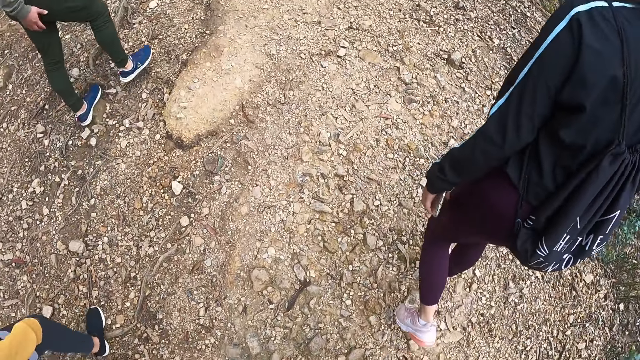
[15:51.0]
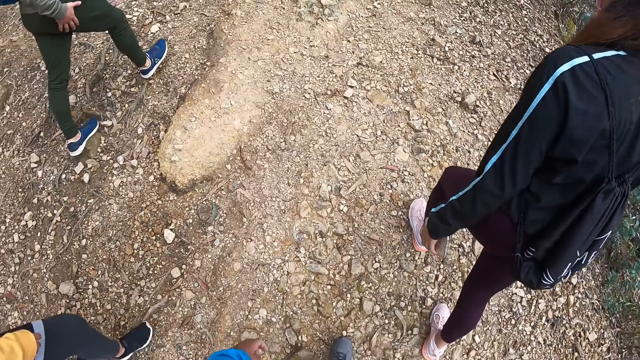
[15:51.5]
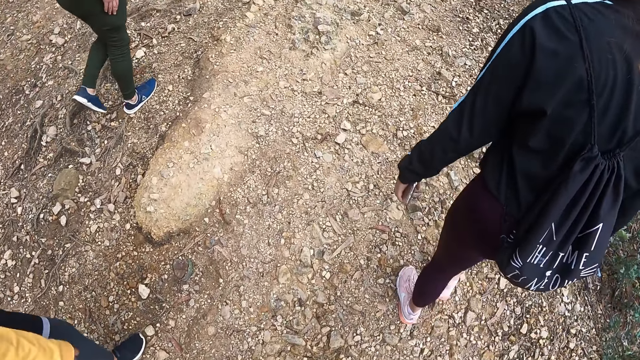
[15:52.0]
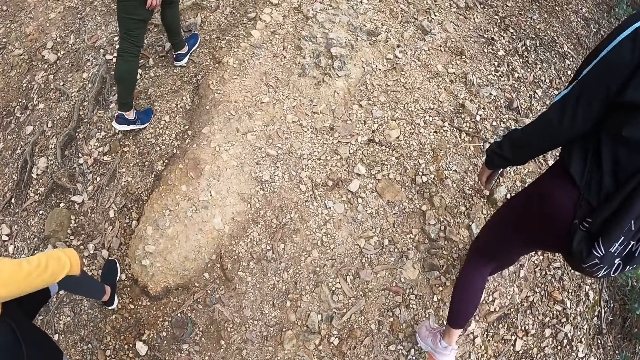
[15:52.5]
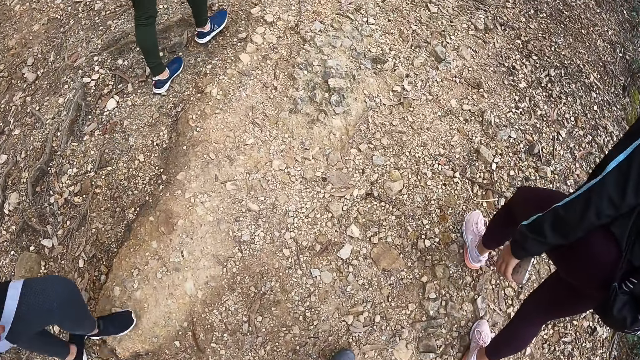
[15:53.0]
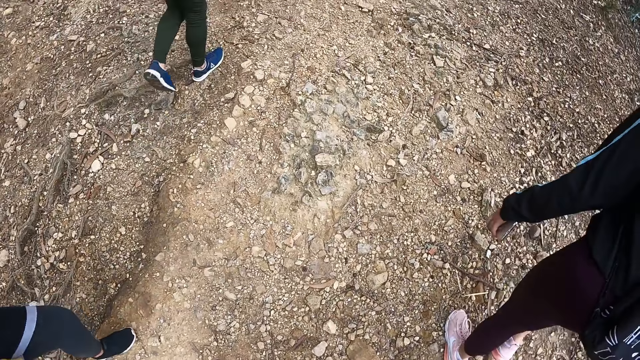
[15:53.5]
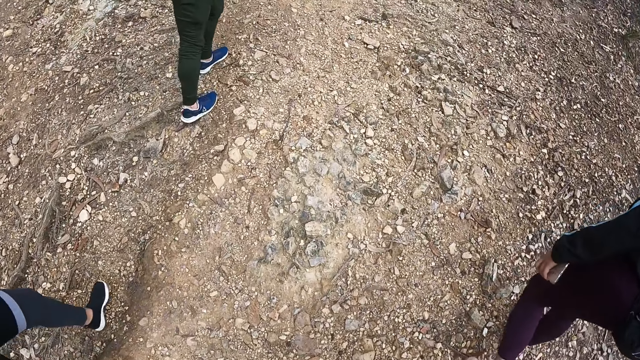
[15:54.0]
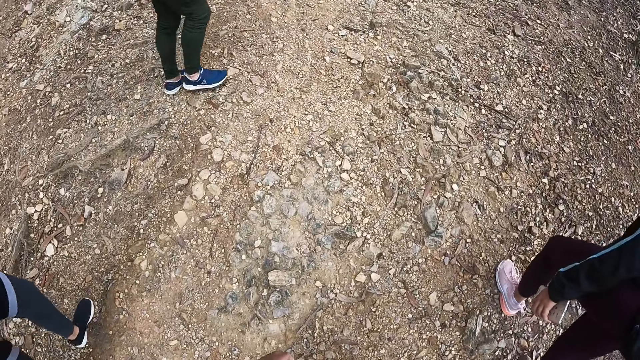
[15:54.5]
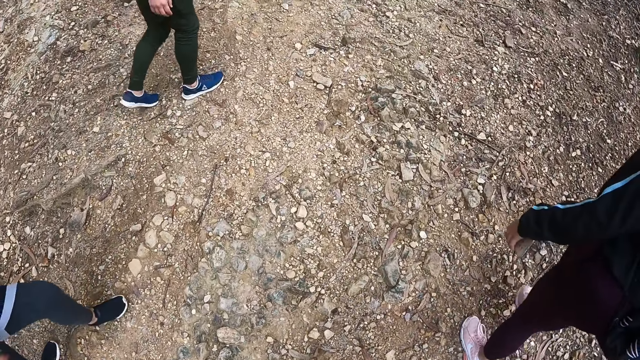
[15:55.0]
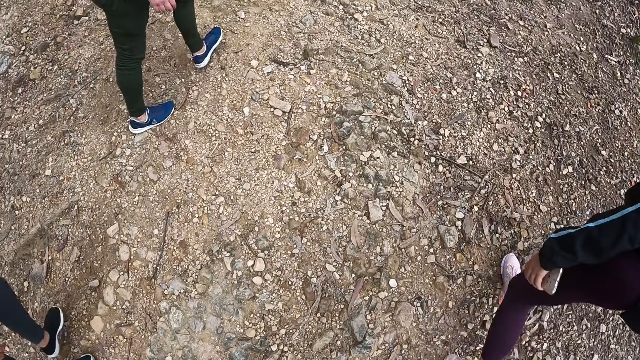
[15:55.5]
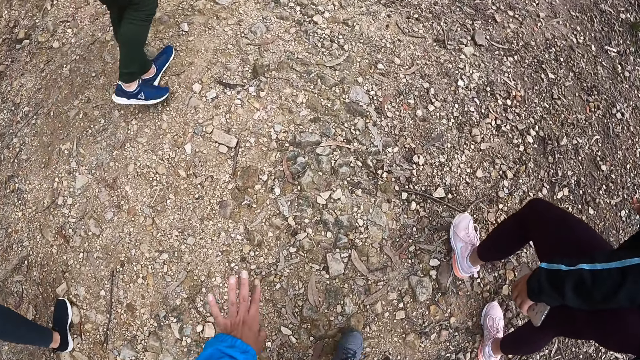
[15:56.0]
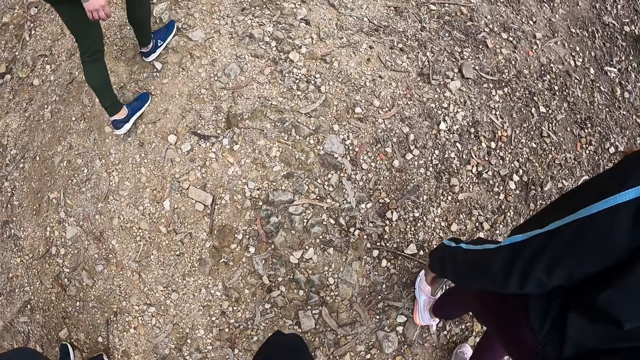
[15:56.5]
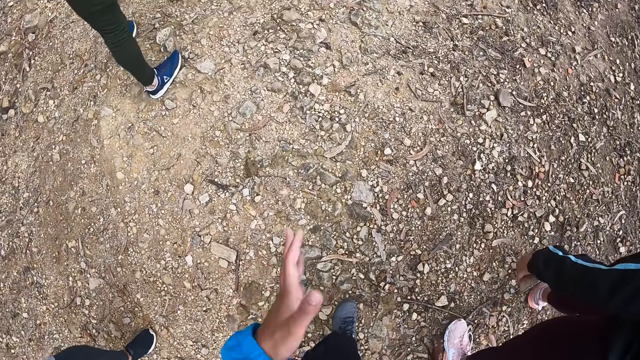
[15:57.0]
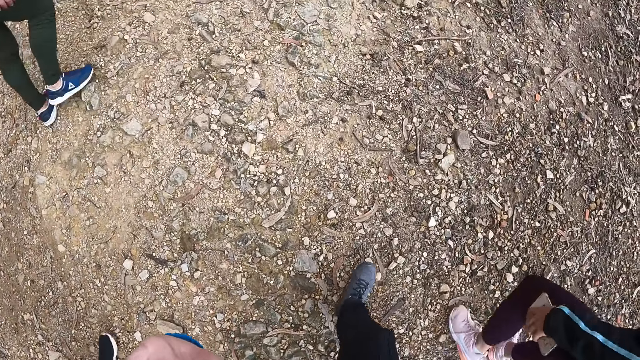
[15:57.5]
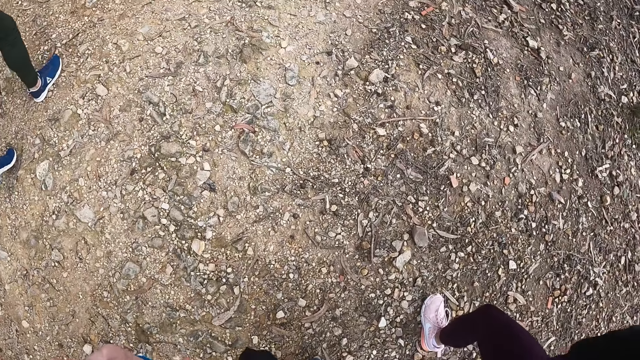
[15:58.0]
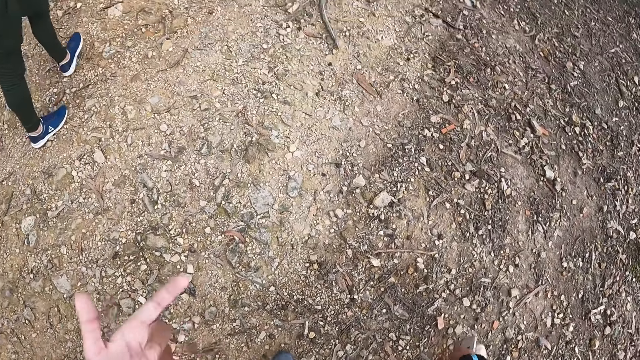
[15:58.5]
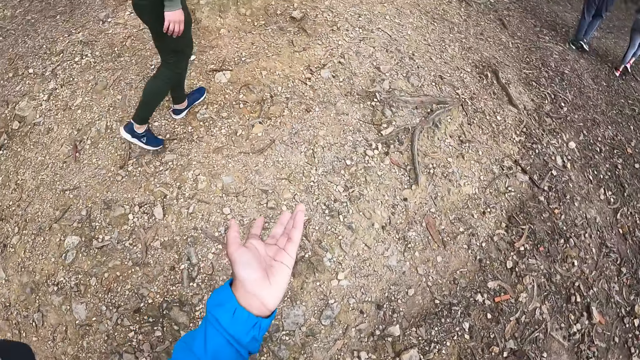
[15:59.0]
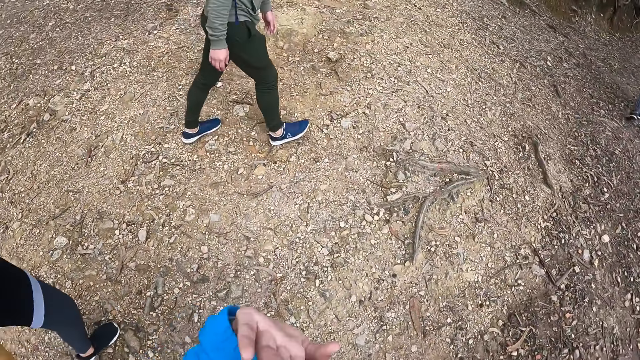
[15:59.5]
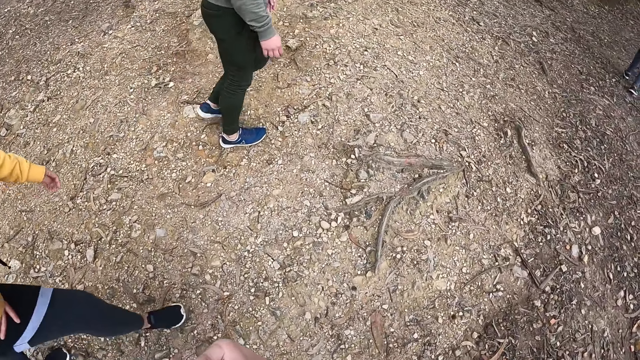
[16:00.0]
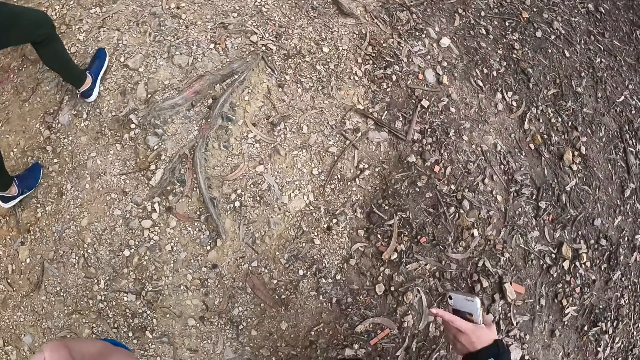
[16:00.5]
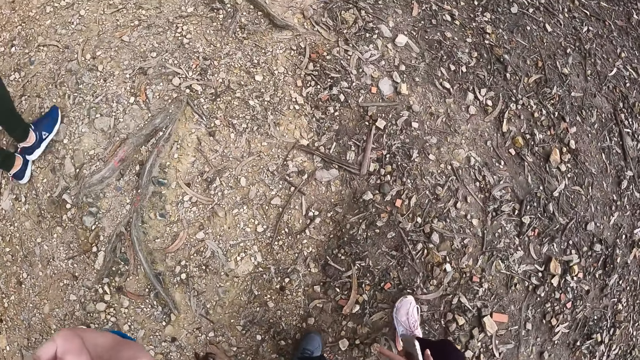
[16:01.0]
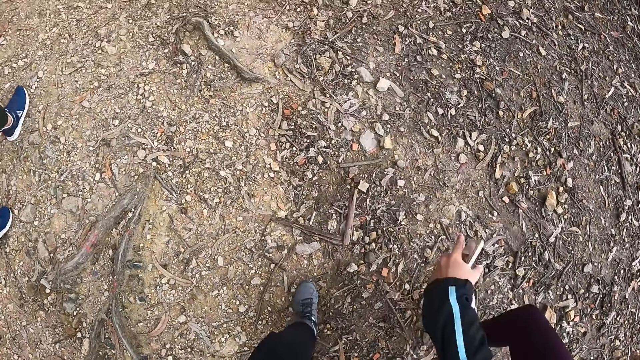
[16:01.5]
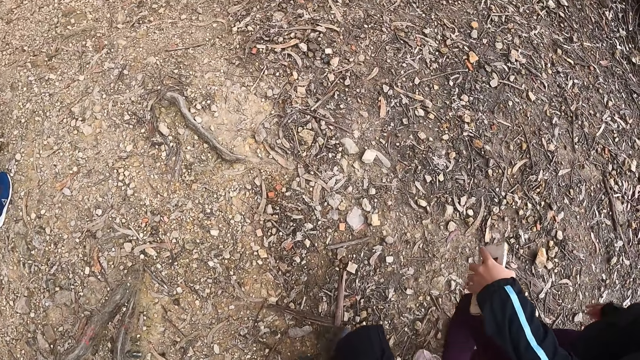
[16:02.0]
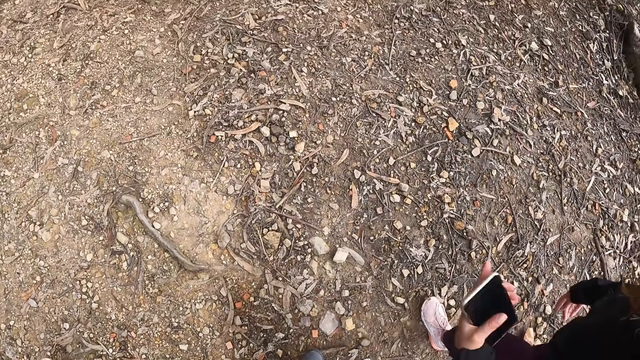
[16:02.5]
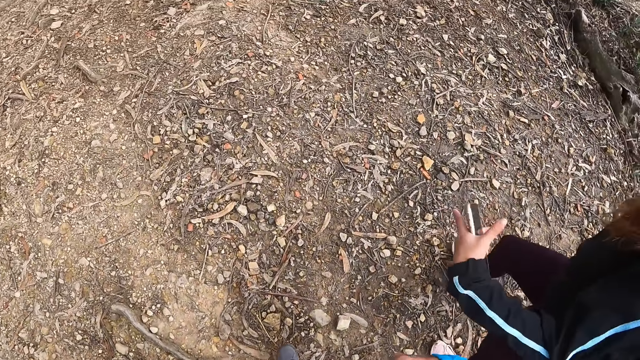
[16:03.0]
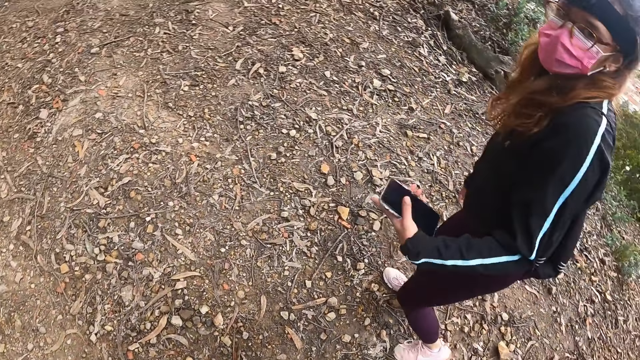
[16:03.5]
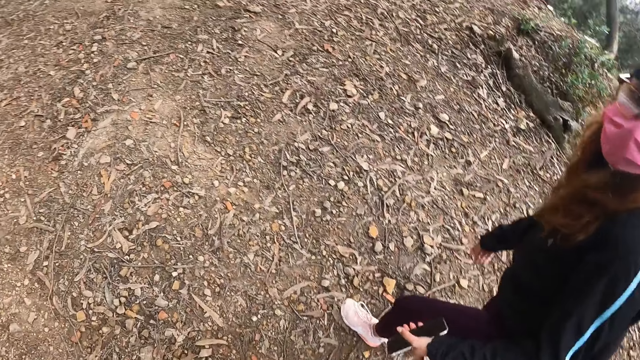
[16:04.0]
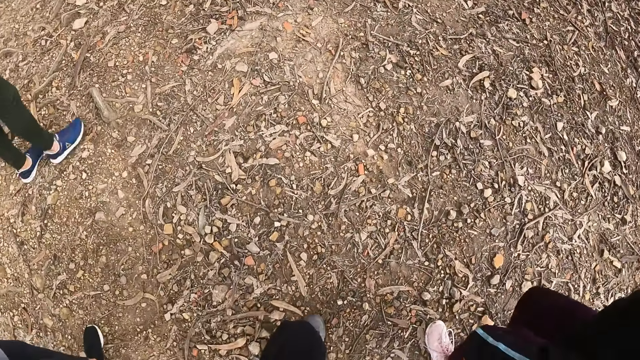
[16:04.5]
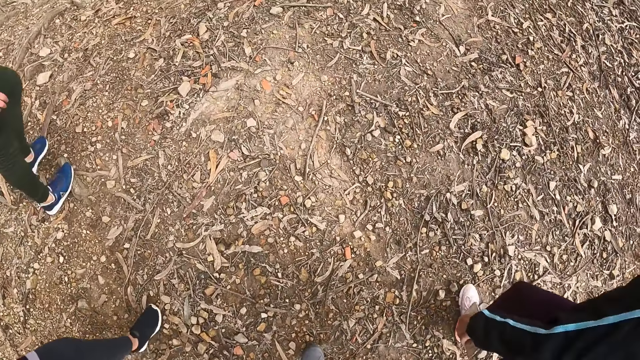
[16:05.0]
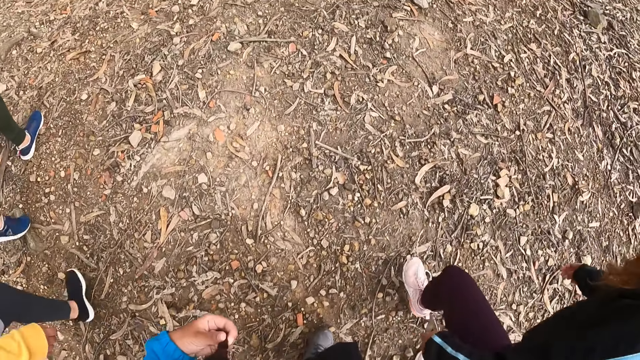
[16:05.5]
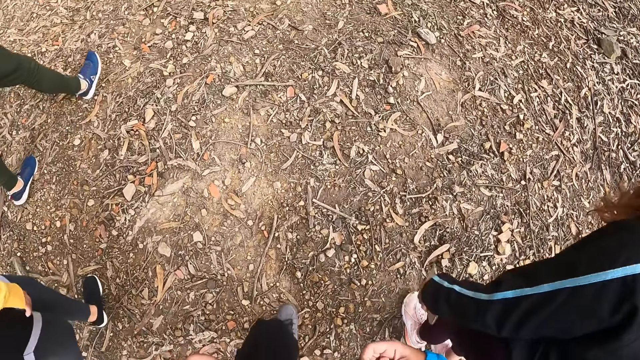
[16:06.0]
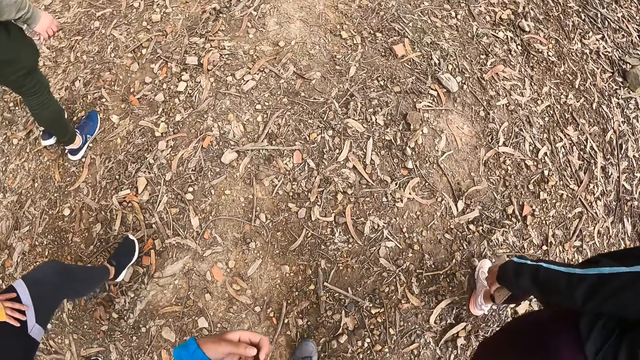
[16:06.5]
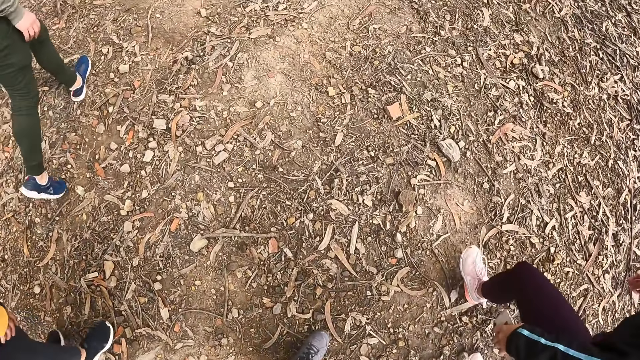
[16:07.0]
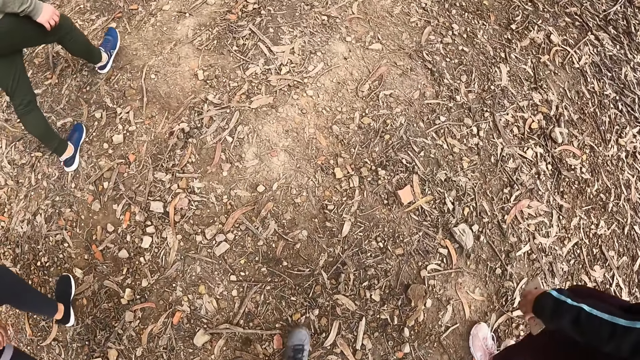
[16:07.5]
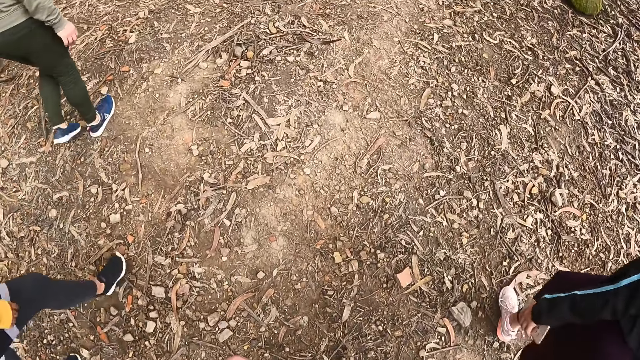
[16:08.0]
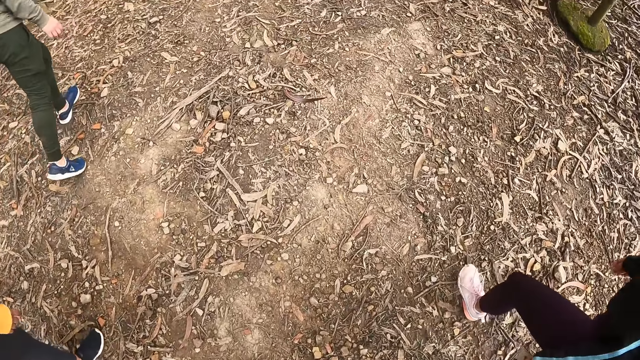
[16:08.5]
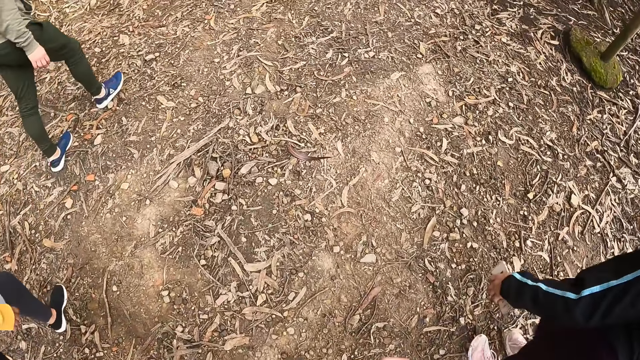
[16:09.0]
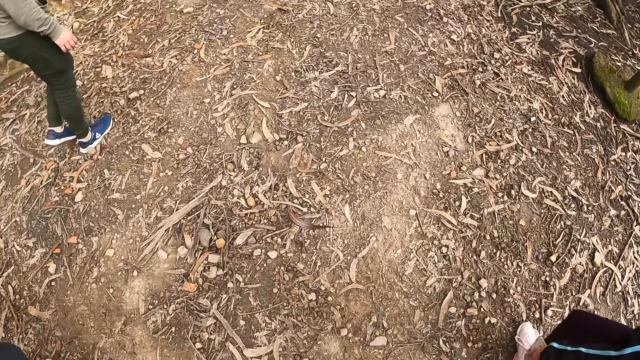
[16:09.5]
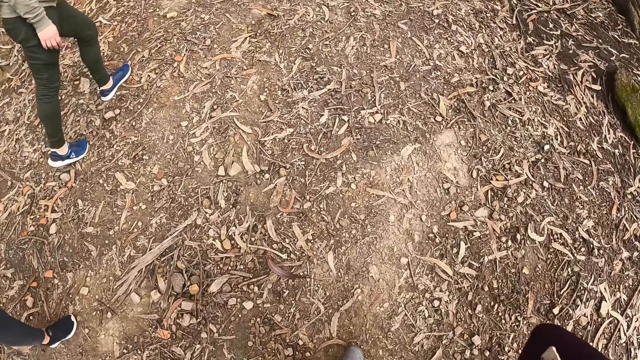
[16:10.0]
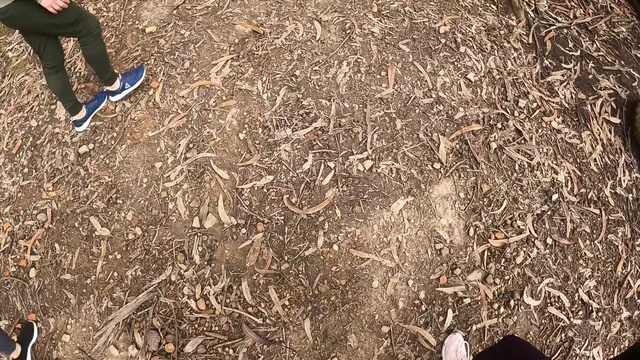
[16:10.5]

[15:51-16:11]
The camera wearer dialogues with a lady. They walk up the hill.
